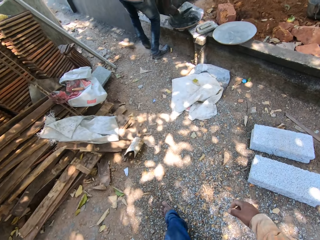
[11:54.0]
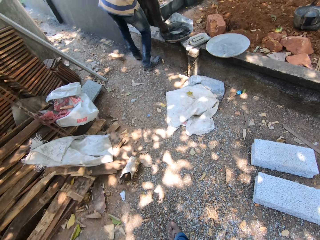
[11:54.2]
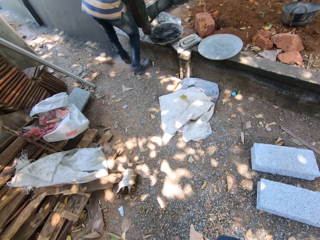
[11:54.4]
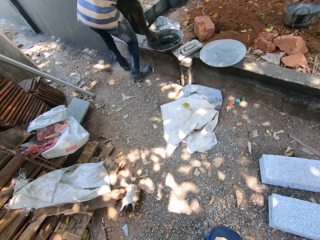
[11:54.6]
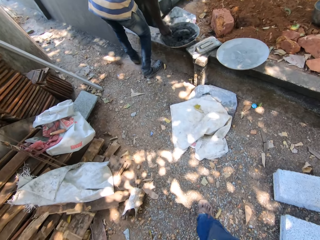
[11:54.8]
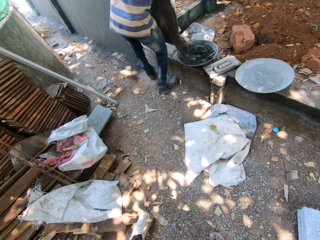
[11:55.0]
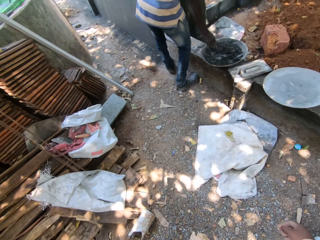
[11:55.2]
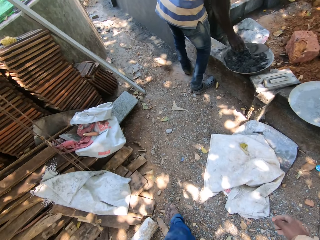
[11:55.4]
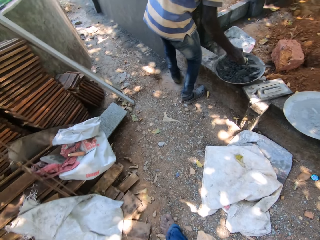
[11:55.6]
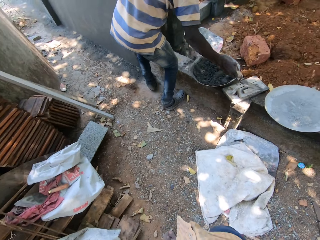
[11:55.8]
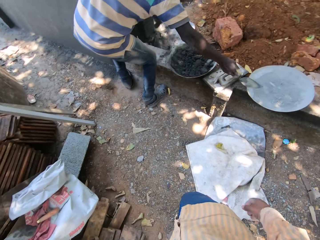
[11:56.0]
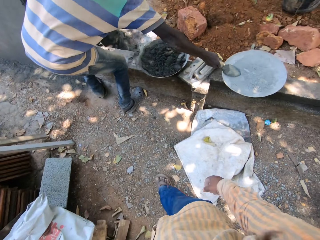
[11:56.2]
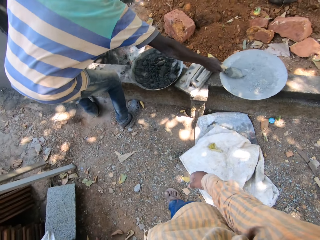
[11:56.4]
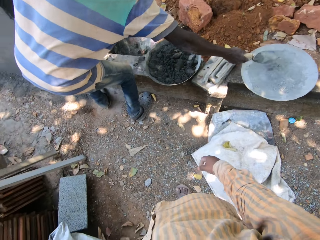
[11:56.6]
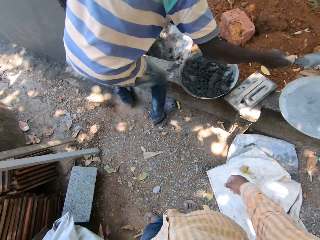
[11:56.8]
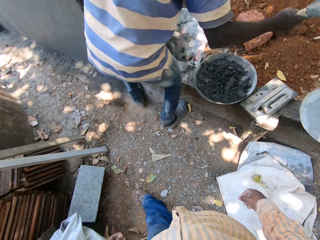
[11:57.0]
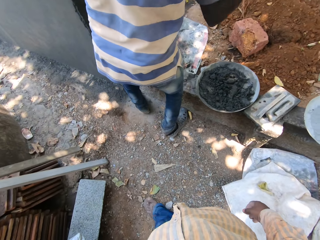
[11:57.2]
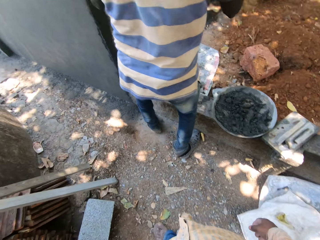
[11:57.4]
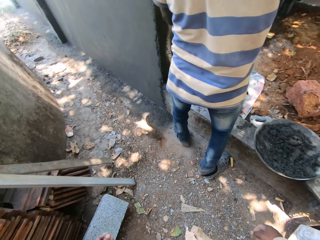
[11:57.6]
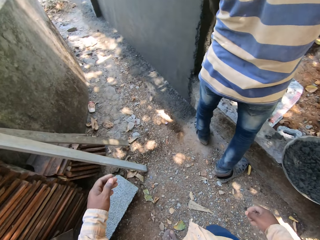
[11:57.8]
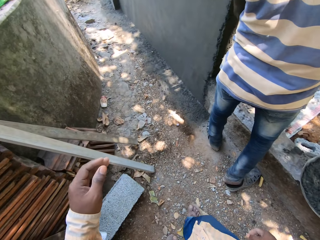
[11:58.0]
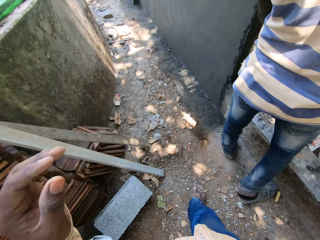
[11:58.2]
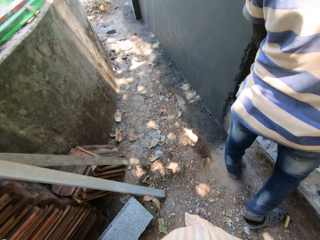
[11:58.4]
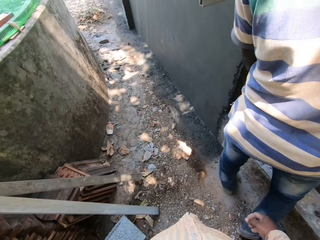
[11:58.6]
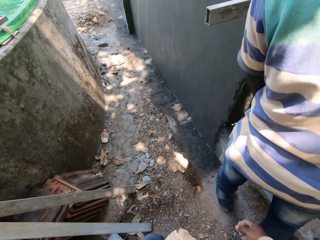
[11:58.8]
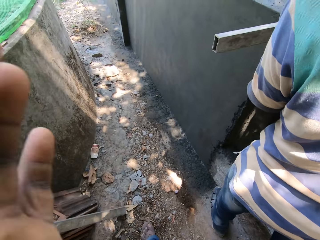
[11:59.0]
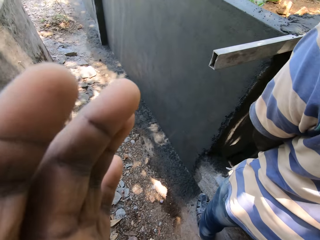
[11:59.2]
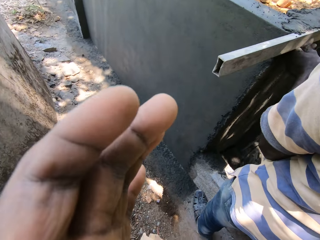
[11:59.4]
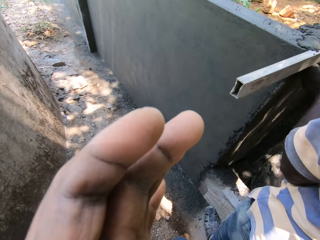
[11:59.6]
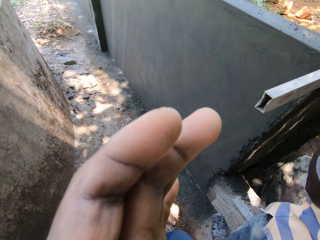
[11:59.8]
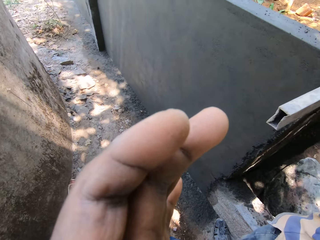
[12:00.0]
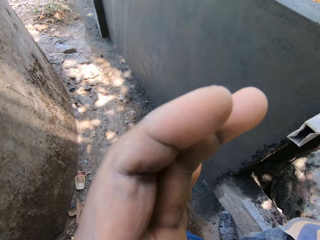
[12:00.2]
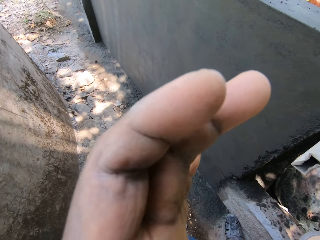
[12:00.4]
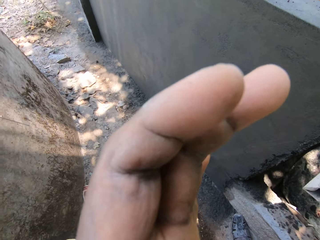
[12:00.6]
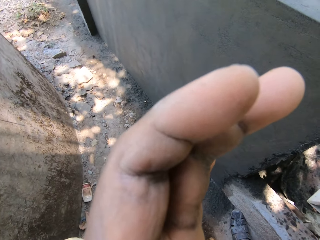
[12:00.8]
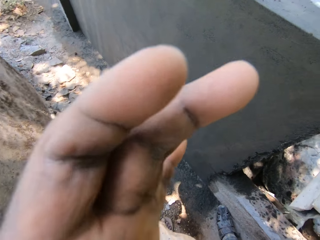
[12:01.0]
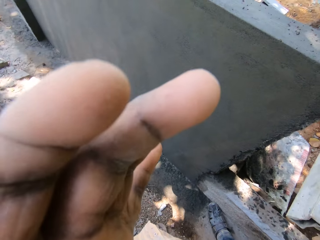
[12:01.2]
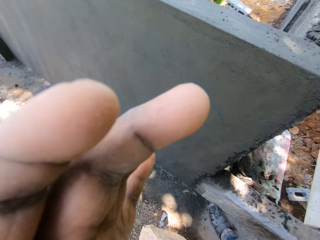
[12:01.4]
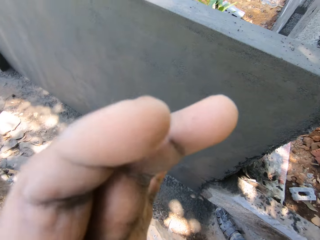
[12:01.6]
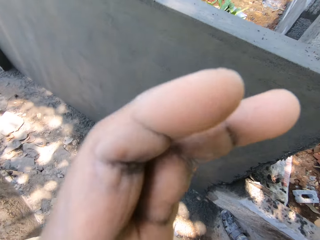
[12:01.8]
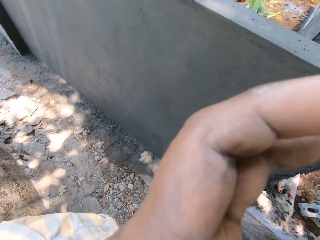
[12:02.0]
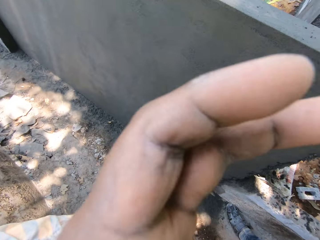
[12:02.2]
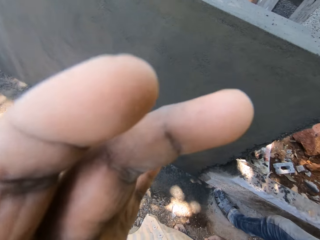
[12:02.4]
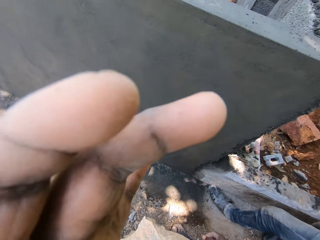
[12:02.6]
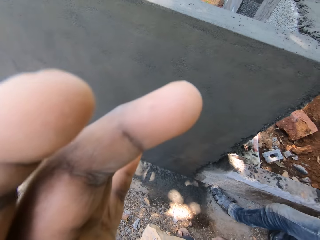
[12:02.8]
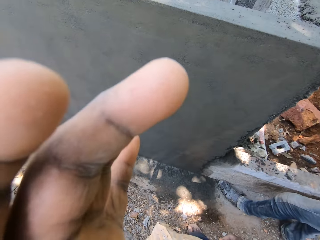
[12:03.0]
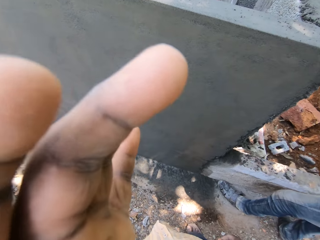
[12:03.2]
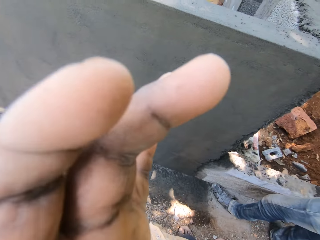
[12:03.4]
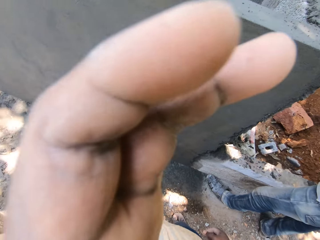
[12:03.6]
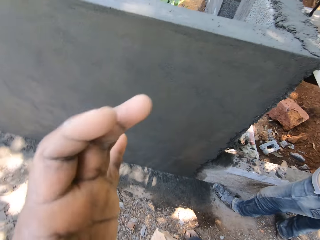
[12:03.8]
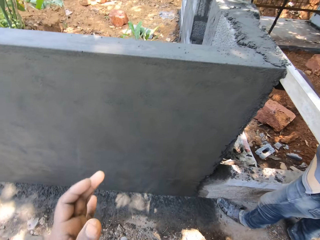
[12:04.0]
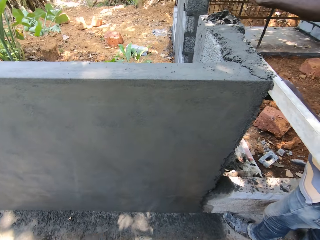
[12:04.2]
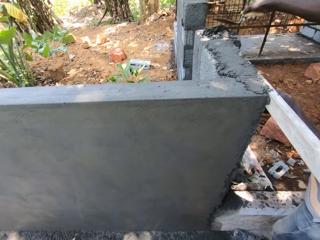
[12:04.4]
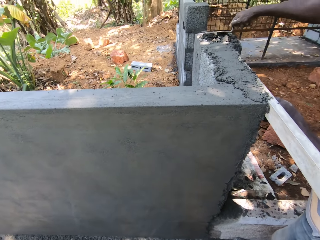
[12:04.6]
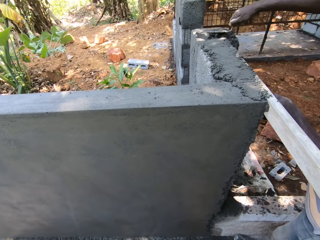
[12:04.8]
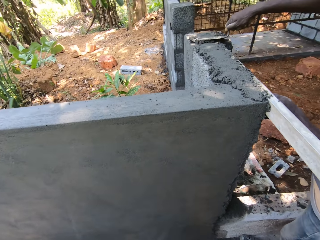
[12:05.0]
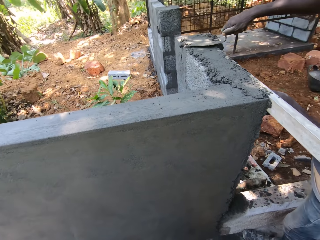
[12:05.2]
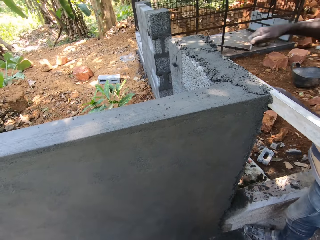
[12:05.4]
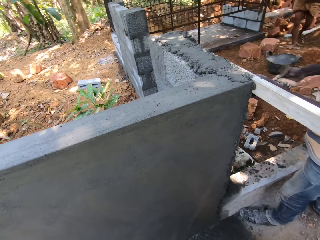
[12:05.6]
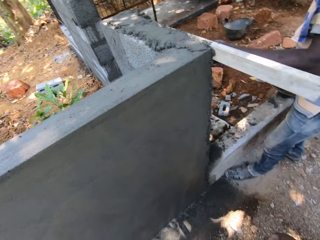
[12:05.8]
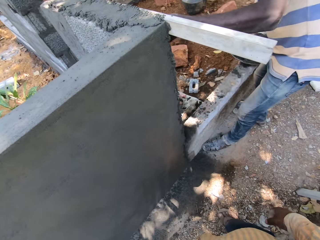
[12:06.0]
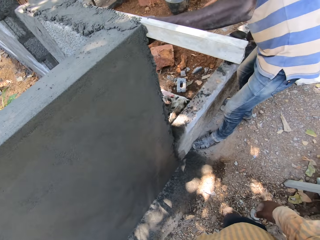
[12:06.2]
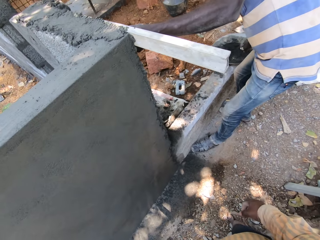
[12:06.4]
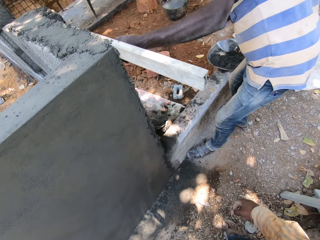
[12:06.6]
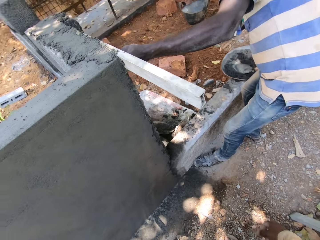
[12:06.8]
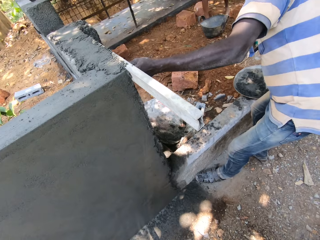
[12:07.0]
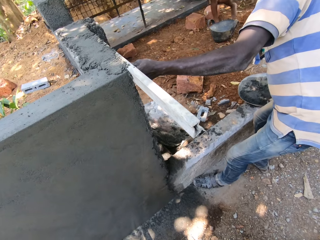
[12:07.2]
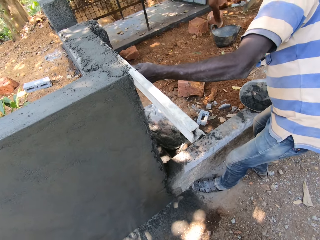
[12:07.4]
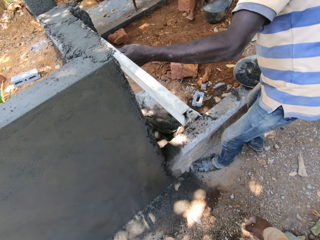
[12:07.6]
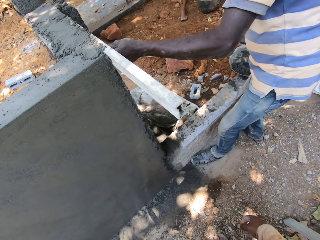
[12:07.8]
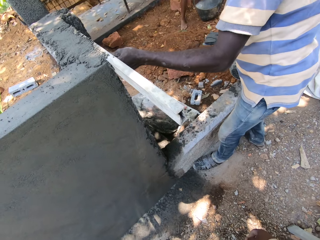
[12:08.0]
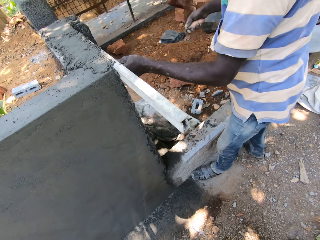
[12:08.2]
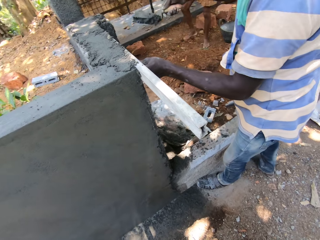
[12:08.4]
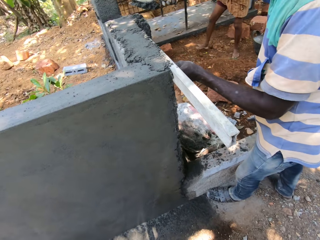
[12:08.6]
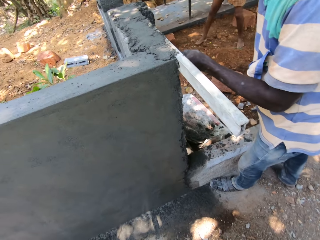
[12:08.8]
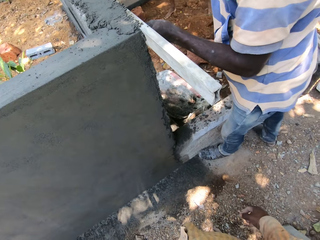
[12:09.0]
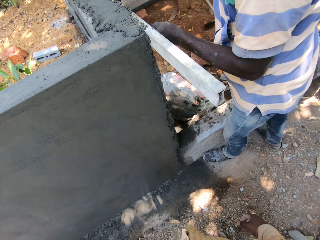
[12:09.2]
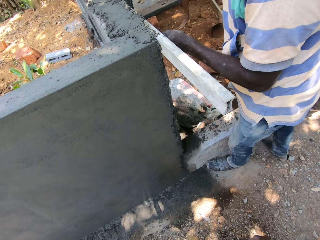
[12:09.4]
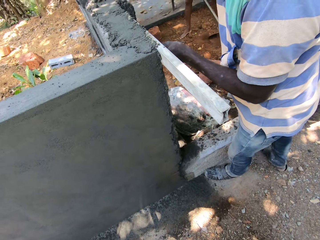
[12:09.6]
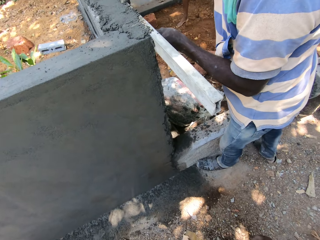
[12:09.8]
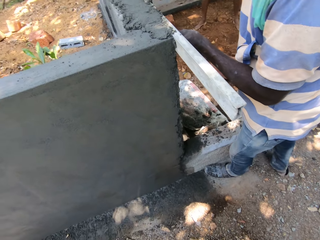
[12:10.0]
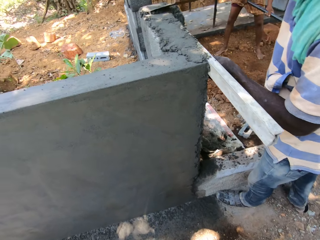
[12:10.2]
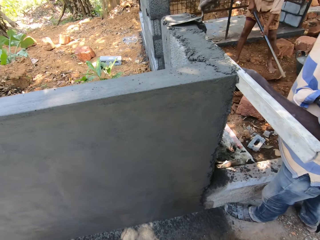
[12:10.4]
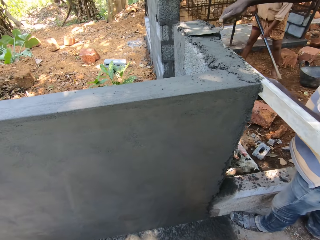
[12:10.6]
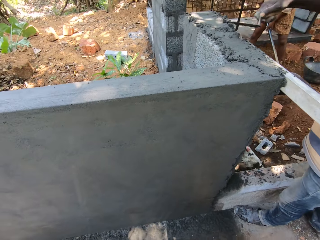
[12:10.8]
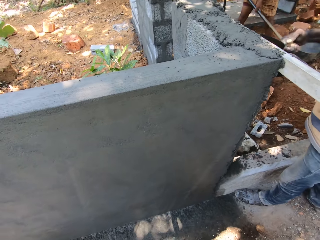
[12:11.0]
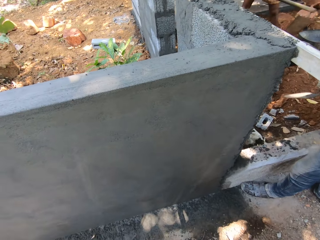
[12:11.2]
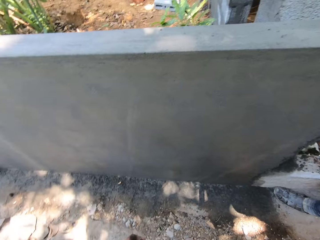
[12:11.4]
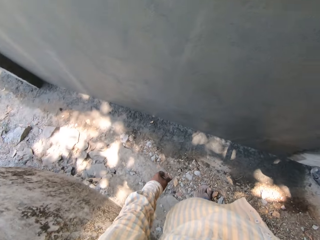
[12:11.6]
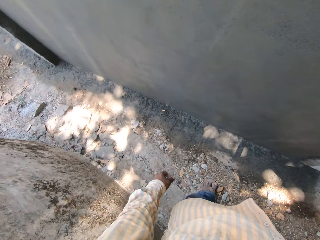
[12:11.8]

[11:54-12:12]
The man mixes cement in the headpan with the trowel in his right hand. The camera wearer walks a few steps. The man packs sand from the headpan with the trowel in his right hand. The camera wearer adjusts his camera with his left hand and lifts up his hand. The man holds a metal bar against the wall with his left hand. He drops cement on the wall with the trowel in his right hand. He spreads the cement on the wall with the trowel in his right hand. He packs the cement from the headpan with the trowel in his right hand. He spreads the cement on the wall with the trowel in his right hand. Another man digs the ground with a hoe in his hands.

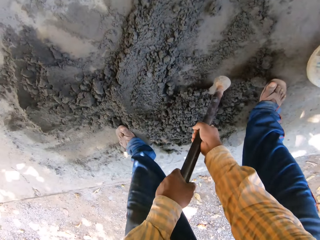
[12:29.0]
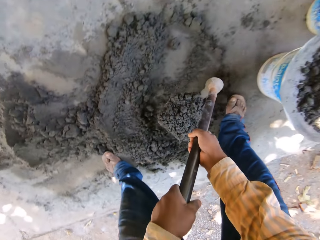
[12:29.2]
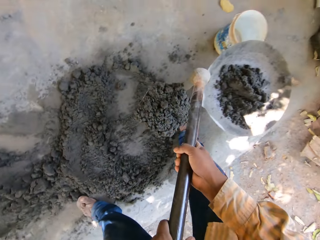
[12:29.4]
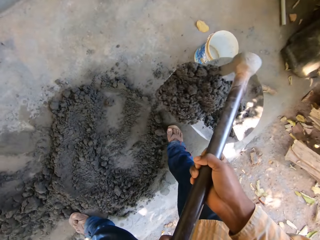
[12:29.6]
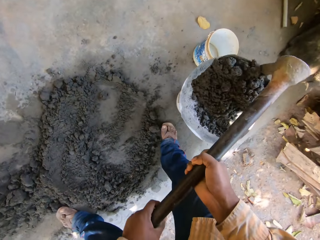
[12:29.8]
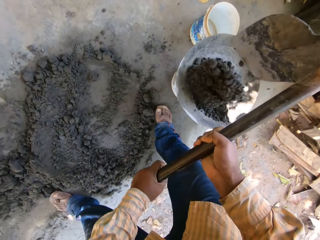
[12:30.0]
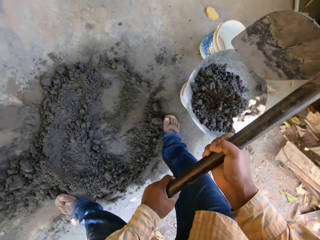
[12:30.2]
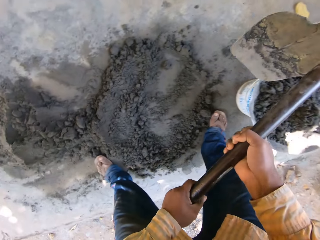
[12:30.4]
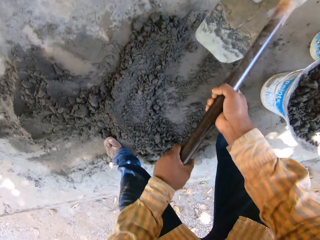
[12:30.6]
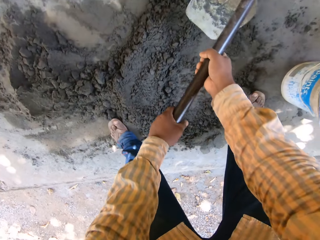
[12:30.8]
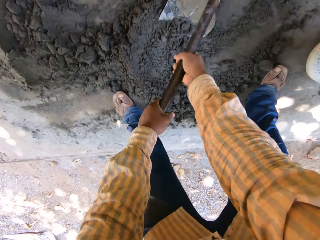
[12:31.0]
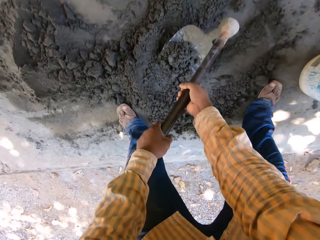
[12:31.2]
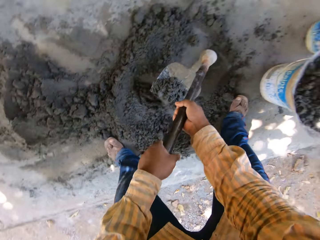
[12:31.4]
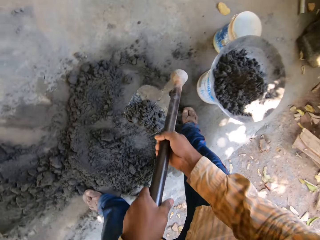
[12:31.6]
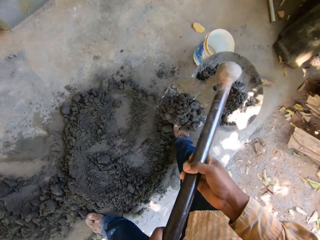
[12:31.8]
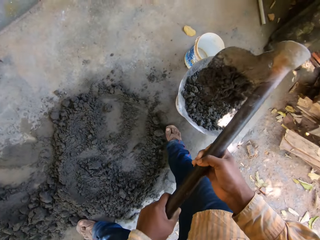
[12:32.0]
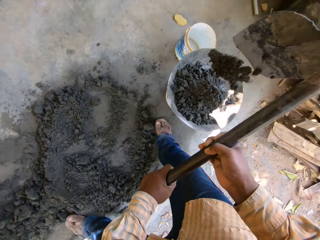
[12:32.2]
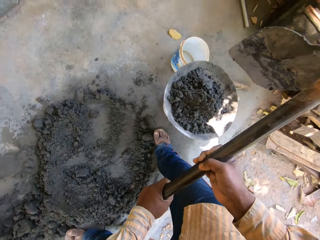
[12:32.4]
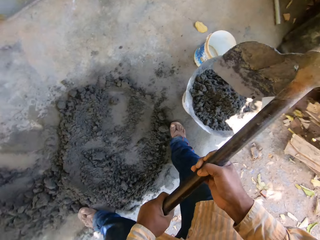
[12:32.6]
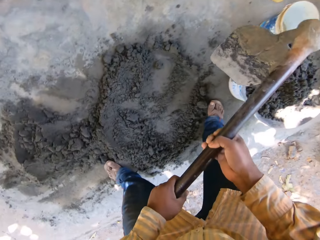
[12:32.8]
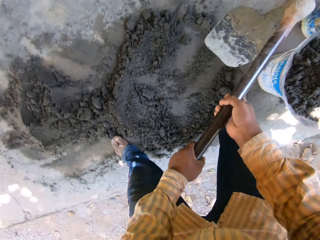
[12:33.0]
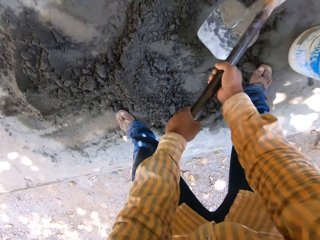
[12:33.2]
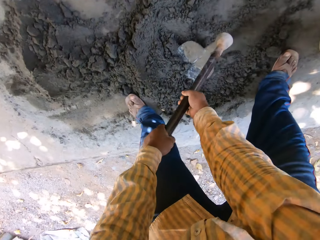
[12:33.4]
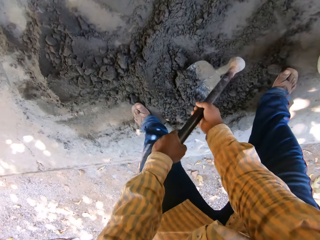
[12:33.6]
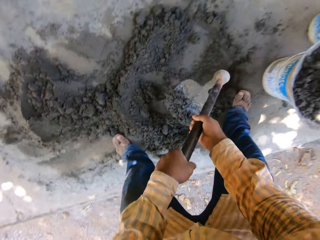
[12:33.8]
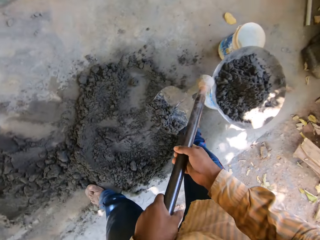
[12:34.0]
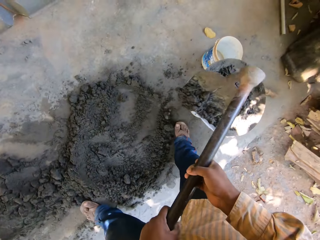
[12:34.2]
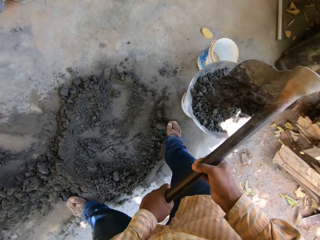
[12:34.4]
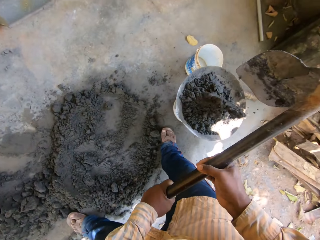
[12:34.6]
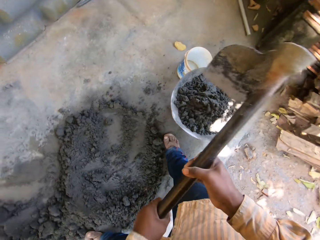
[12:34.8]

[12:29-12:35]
The camera wearer takes the cement with the hoe. He pours the cement from the hoe in his hands into the headpan. He packs the cement from the ground with the hoe in his hands. He pours the cement from the hoe in his hands into the headpan. He packs the cement from the ground with the hoe in his hands. He pours the cement from the hoe in his hands into the headpan.
